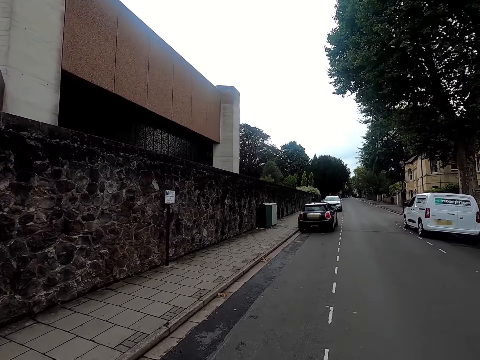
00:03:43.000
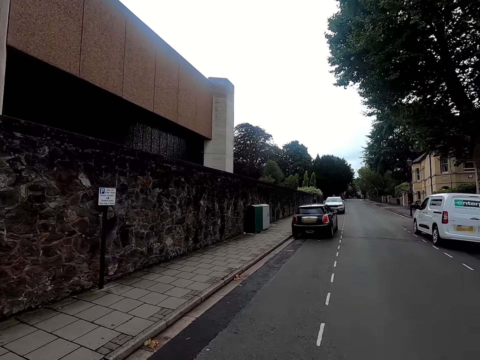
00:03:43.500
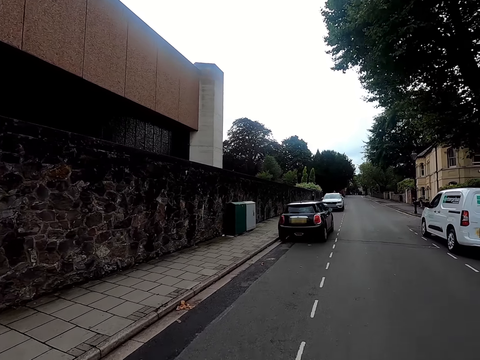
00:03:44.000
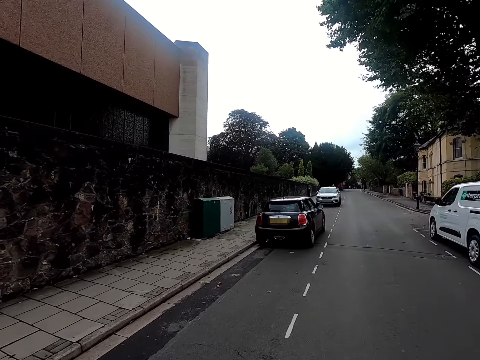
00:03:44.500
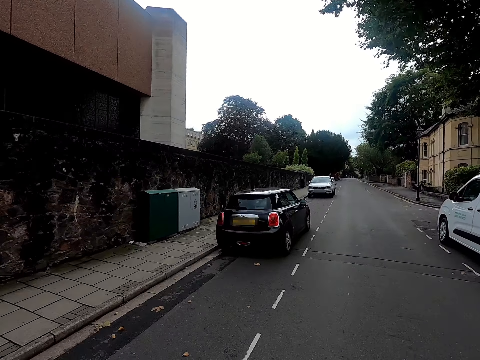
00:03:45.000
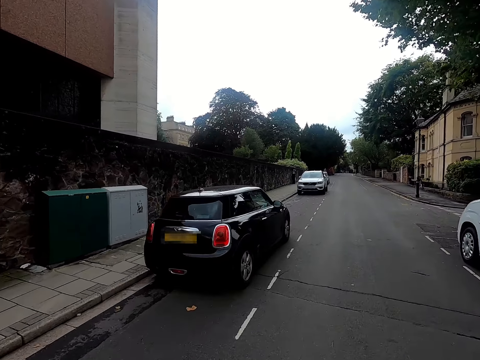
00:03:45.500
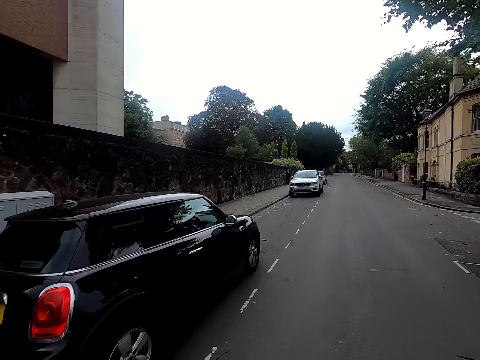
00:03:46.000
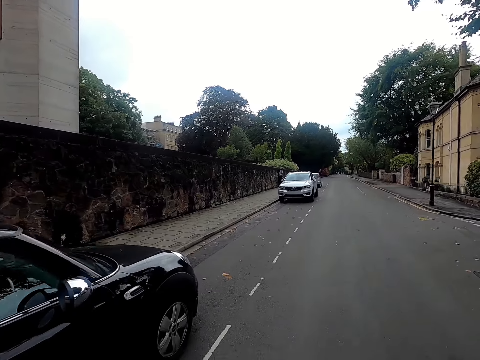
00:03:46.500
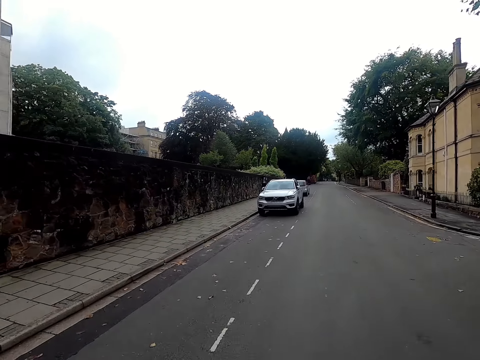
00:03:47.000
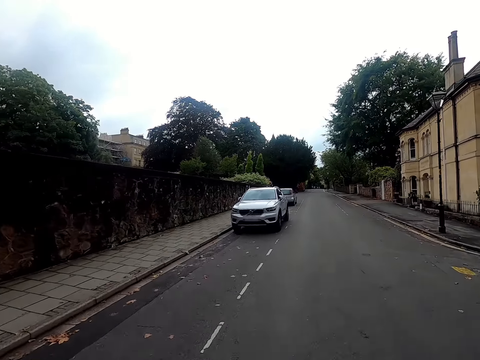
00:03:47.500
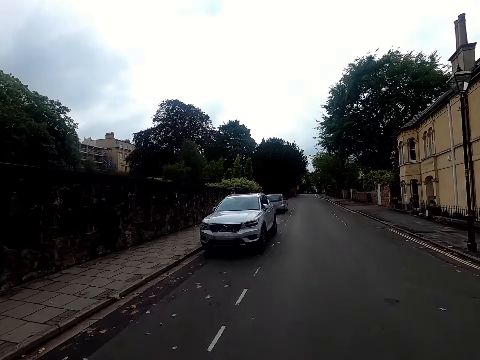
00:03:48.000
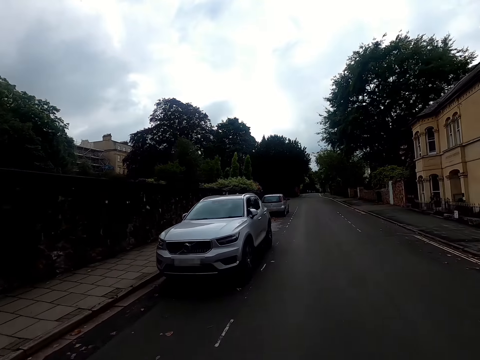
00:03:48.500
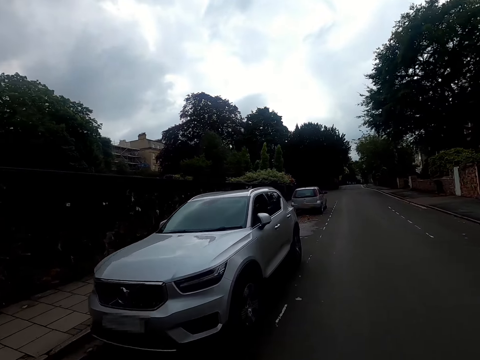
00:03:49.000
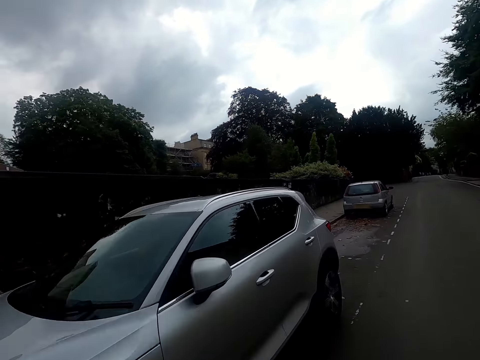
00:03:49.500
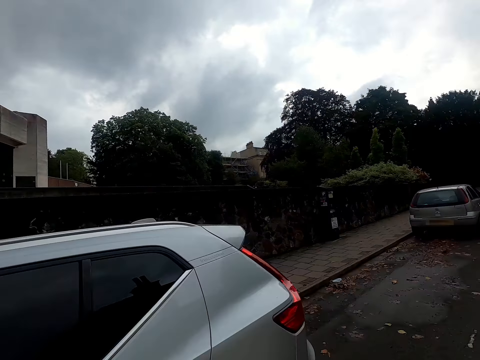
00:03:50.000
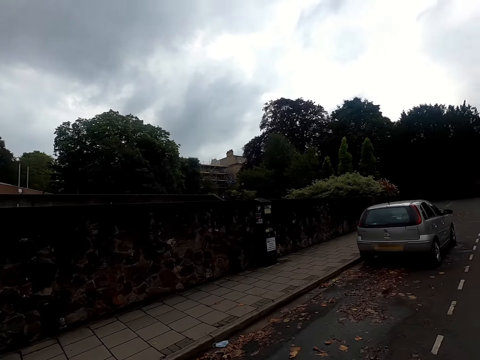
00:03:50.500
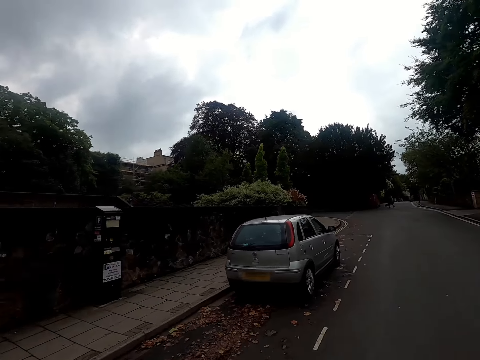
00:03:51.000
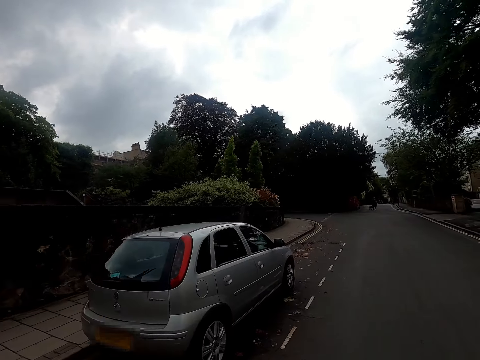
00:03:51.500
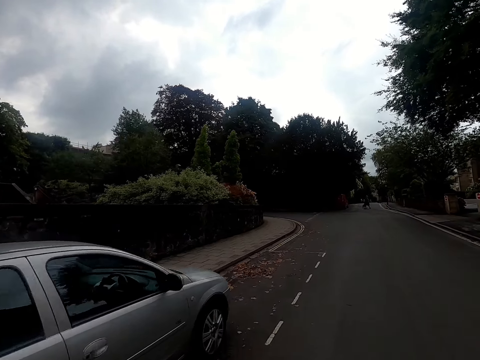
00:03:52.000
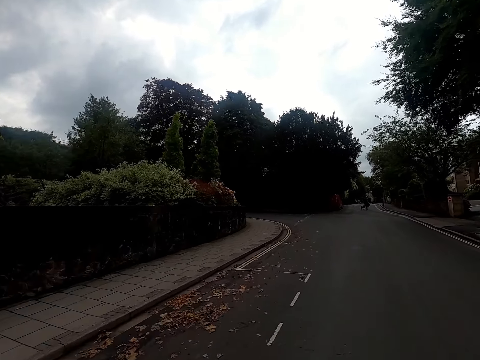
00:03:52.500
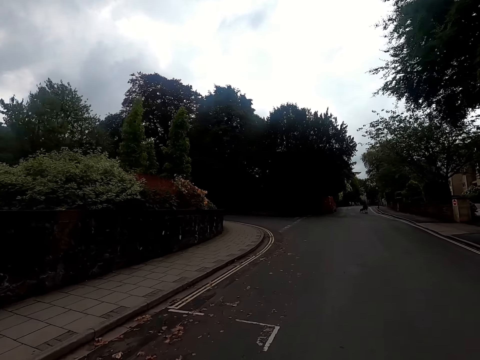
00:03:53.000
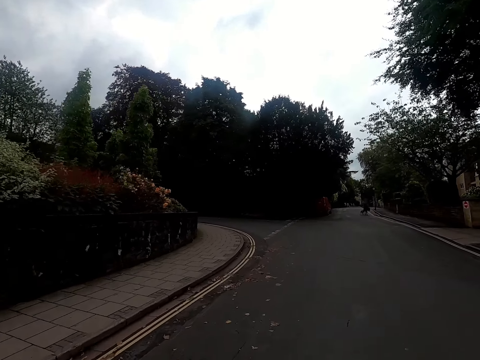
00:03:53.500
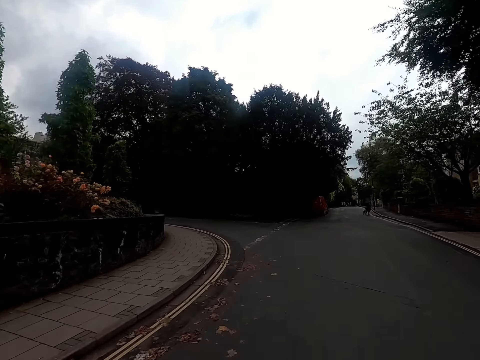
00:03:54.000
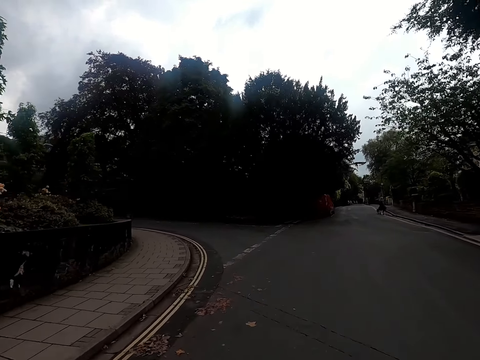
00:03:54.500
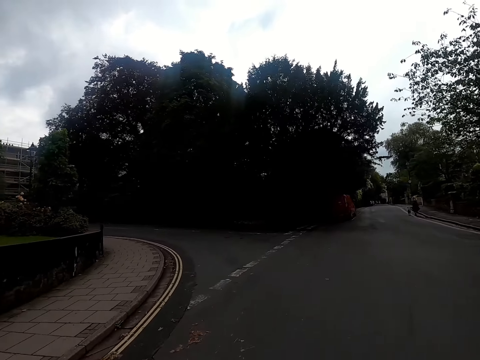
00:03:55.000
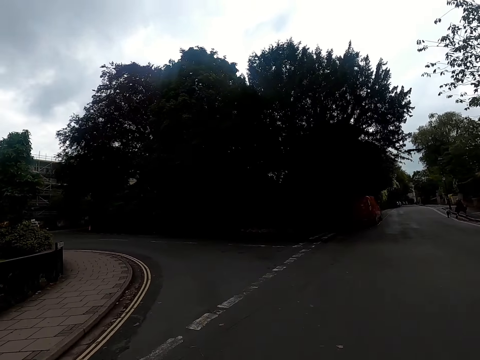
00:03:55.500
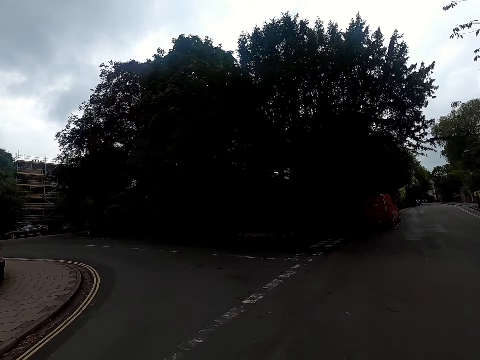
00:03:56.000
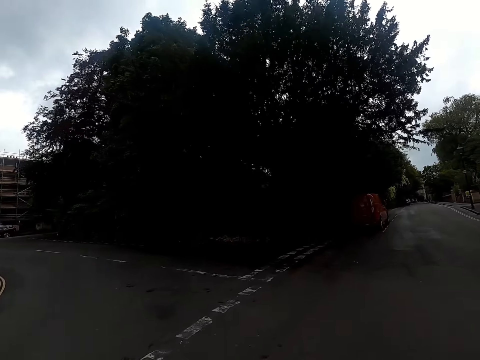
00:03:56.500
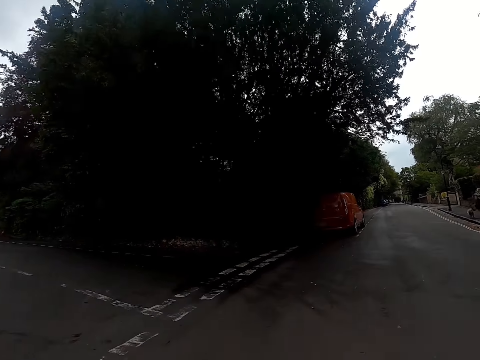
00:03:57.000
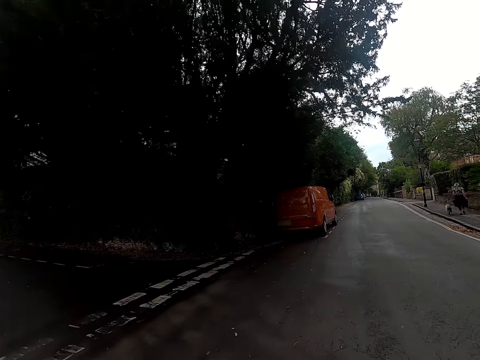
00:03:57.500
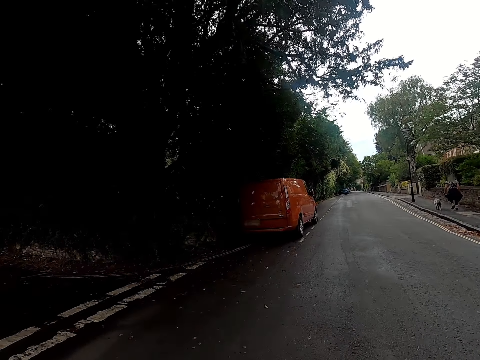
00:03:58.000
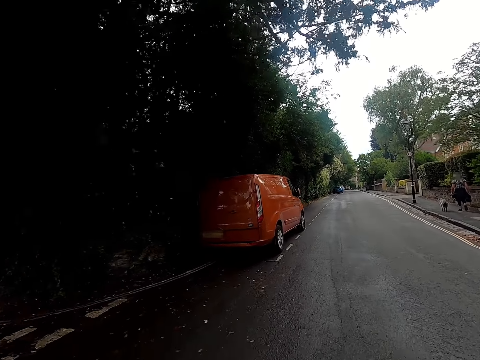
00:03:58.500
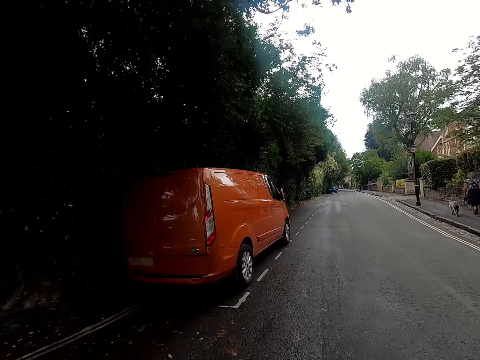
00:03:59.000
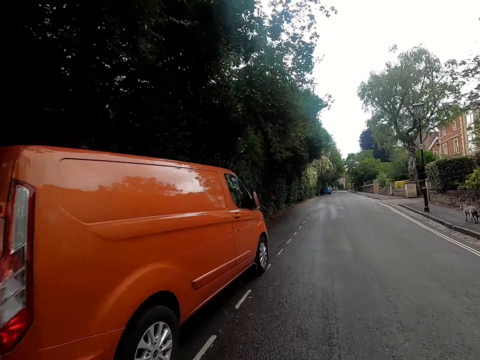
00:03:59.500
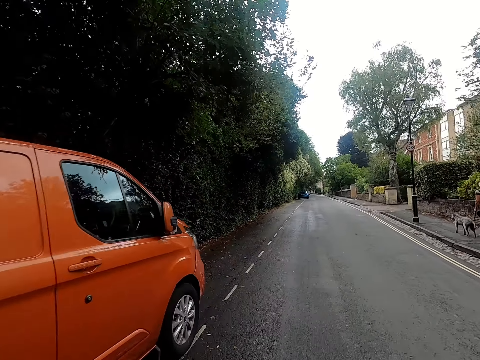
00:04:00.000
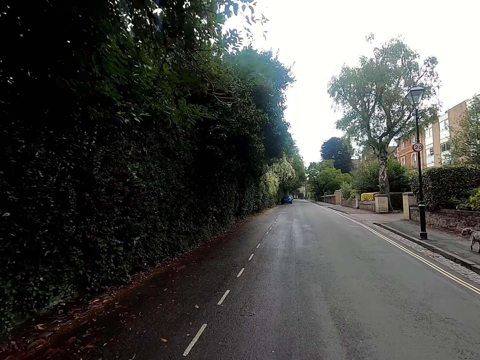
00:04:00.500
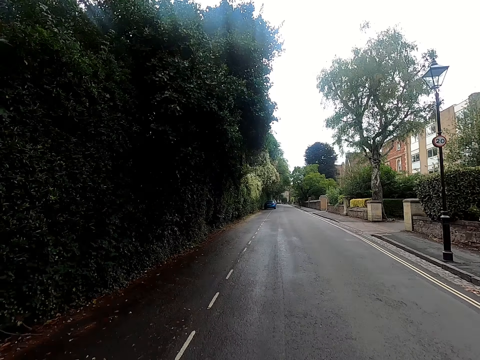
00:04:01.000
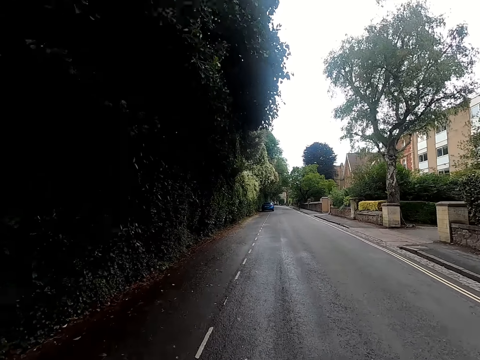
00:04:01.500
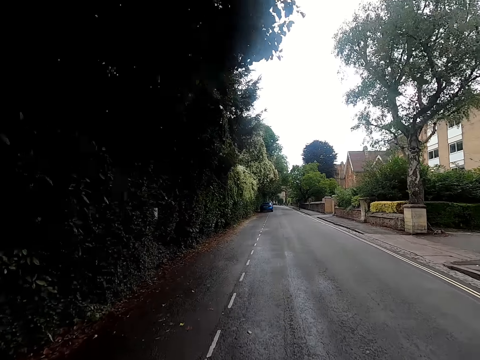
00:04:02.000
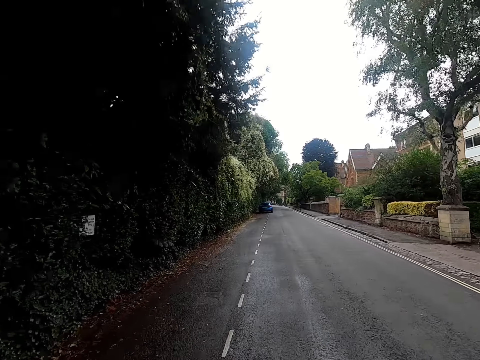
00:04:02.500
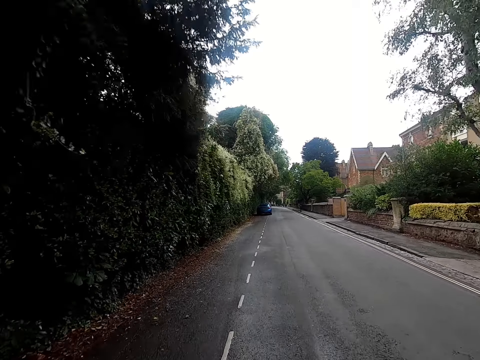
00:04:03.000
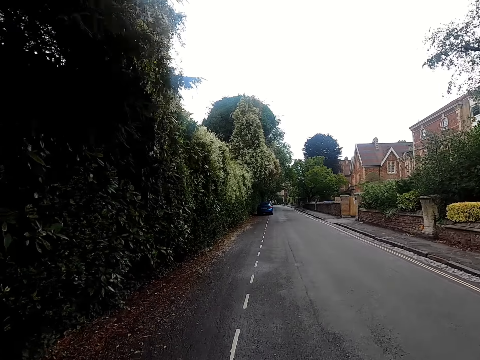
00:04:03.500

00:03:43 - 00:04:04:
The woman interacts with the camera wearer. A woman walks a dog on the walkway.

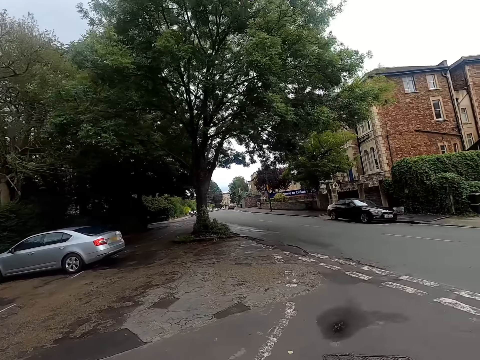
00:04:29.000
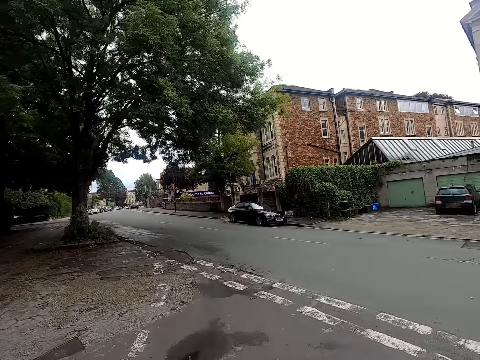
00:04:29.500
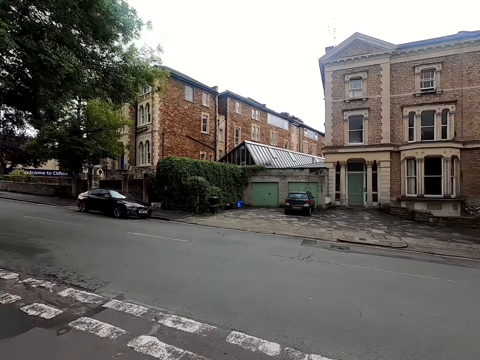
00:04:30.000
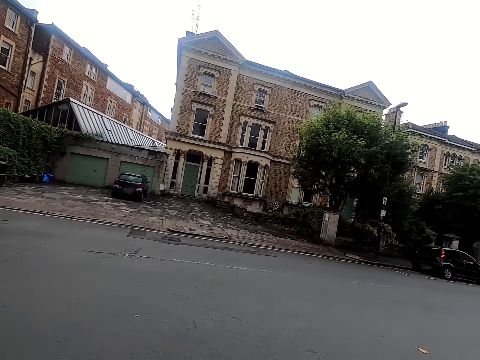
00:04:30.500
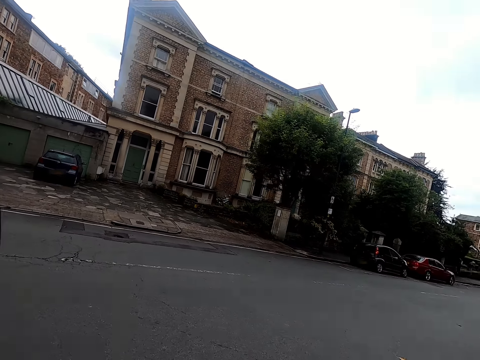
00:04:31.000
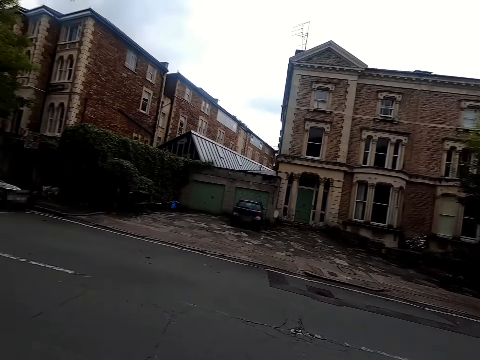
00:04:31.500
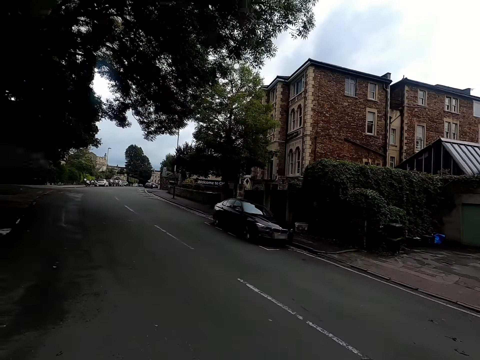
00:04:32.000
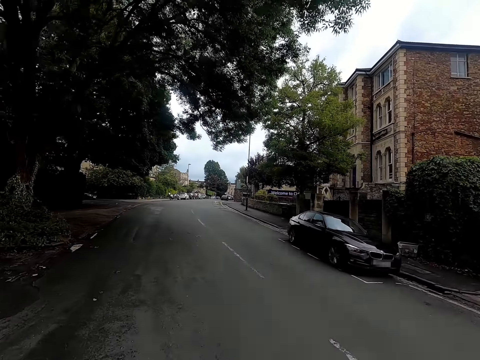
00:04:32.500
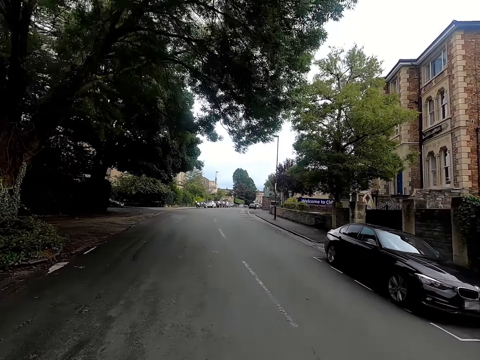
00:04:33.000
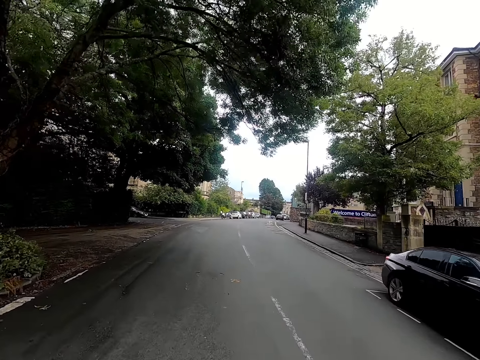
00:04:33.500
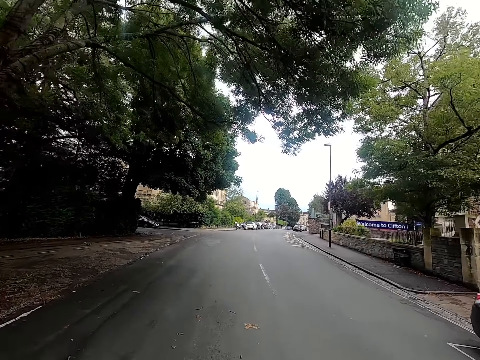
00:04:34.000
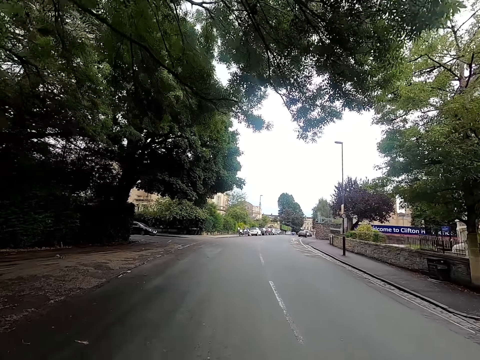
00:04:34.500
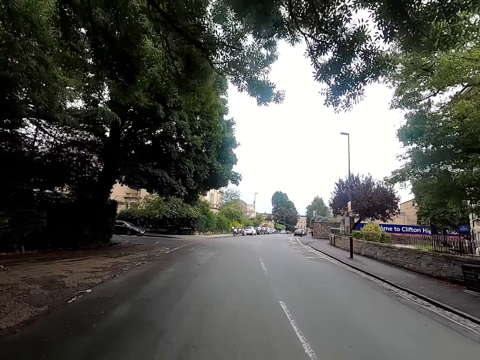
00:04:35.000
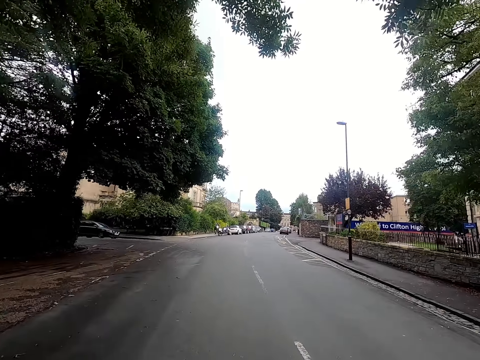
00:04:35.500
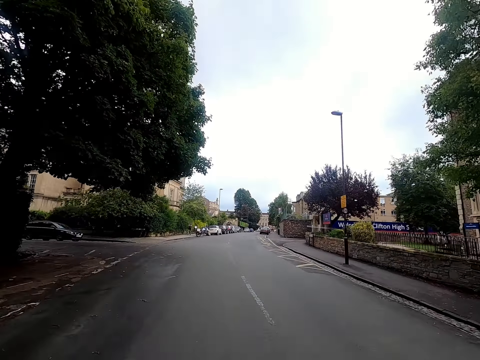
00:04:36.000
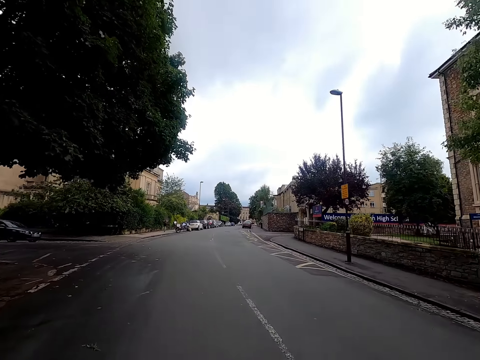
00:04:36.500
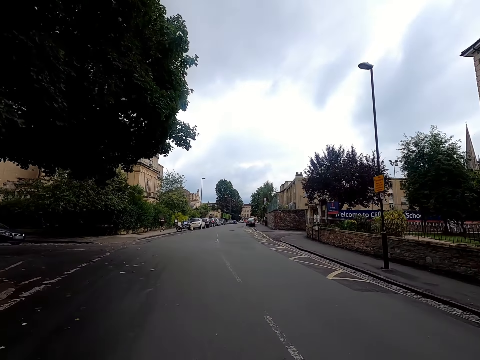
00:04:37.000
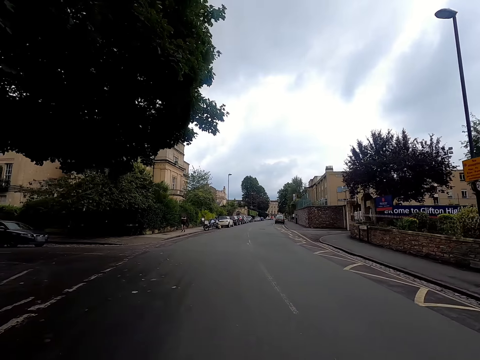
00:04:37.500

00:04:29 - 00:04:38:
The camera wearer takes a slight left turn.
